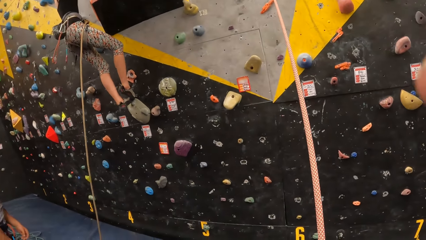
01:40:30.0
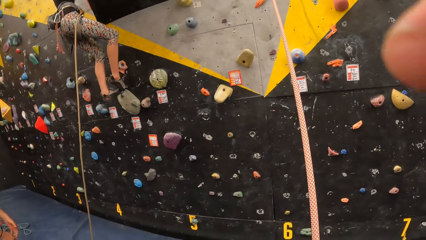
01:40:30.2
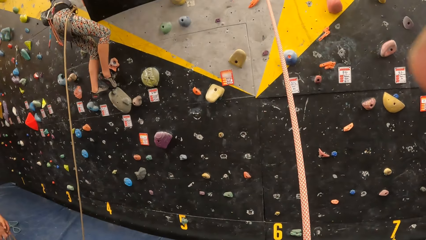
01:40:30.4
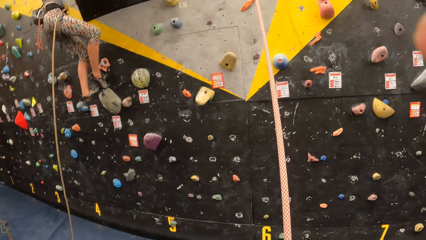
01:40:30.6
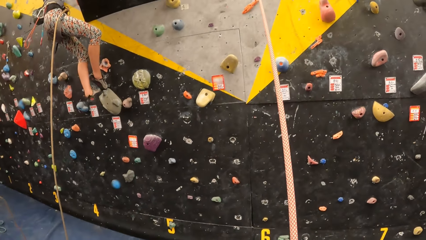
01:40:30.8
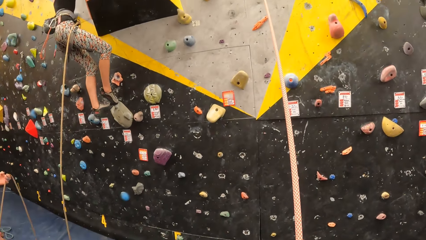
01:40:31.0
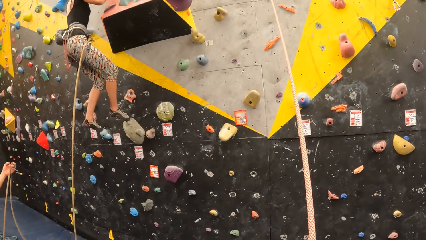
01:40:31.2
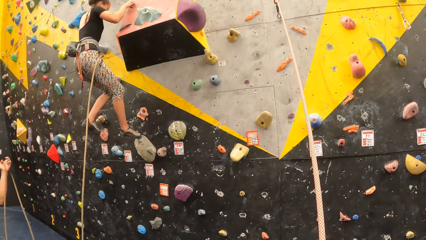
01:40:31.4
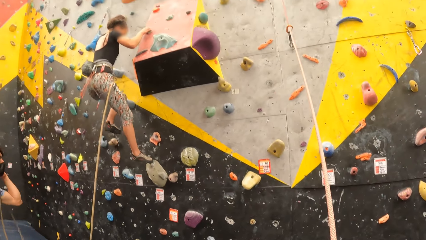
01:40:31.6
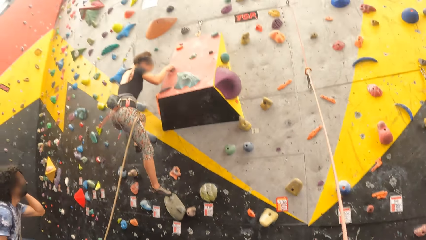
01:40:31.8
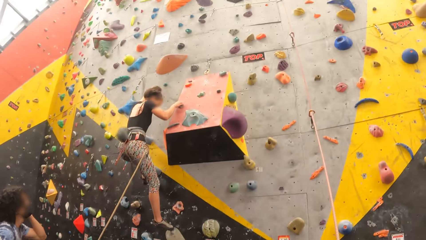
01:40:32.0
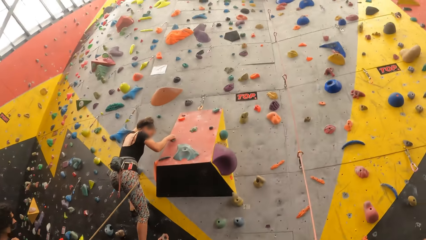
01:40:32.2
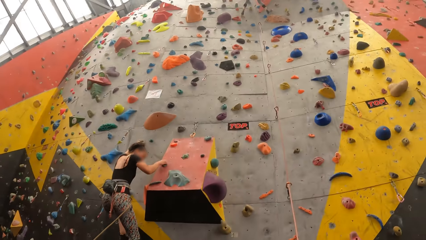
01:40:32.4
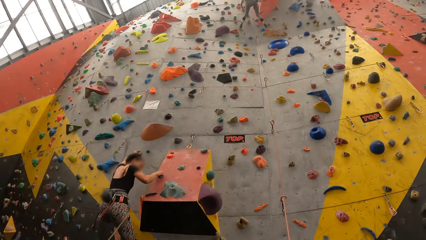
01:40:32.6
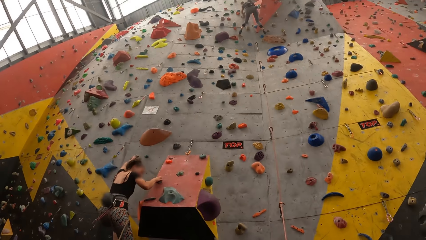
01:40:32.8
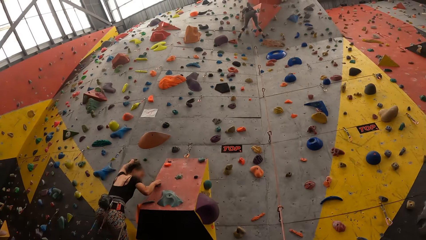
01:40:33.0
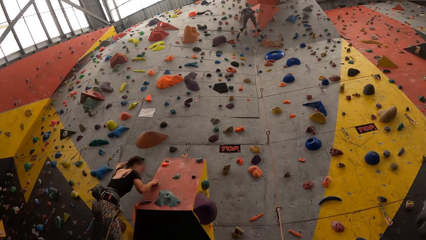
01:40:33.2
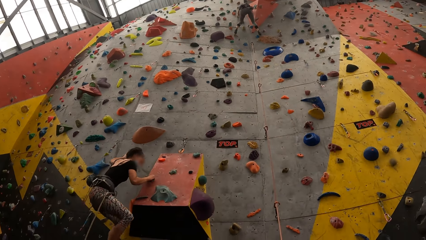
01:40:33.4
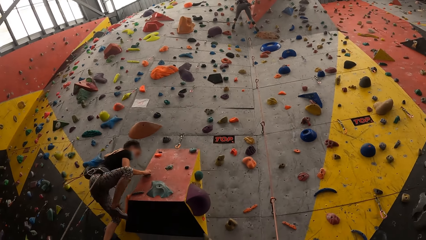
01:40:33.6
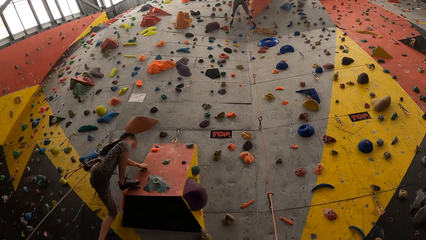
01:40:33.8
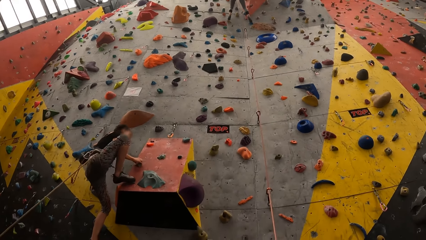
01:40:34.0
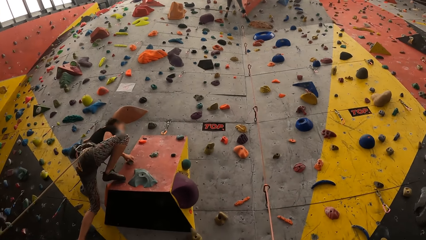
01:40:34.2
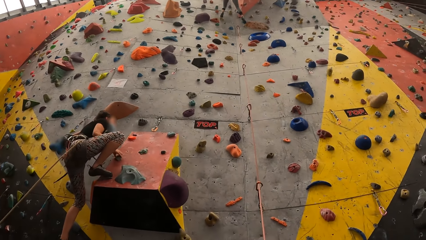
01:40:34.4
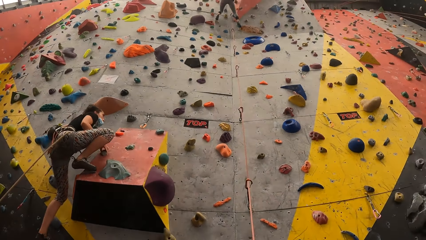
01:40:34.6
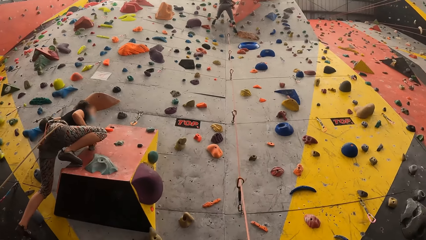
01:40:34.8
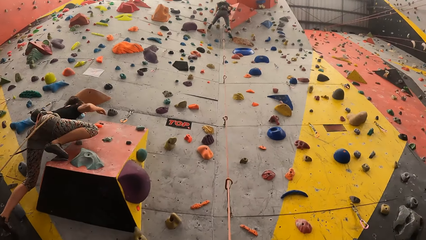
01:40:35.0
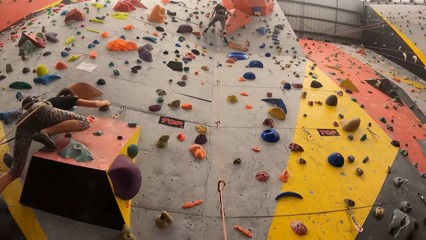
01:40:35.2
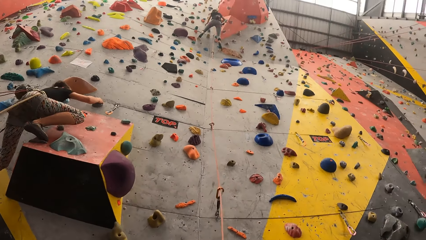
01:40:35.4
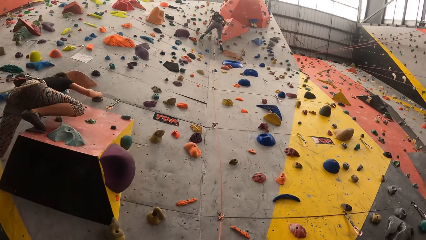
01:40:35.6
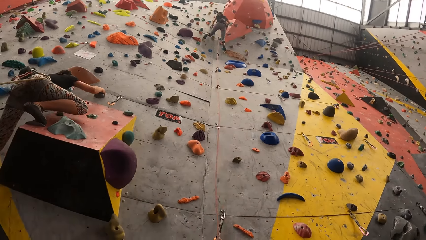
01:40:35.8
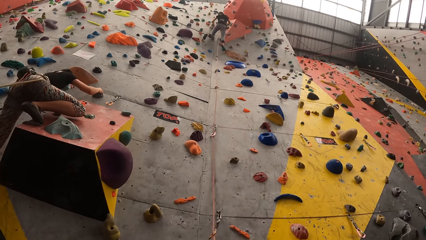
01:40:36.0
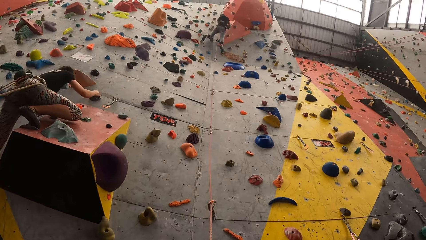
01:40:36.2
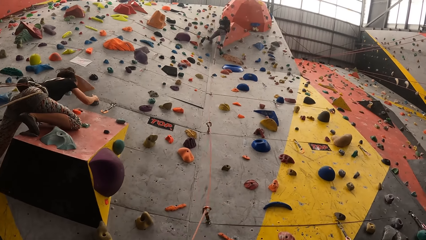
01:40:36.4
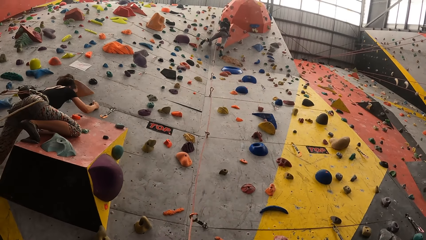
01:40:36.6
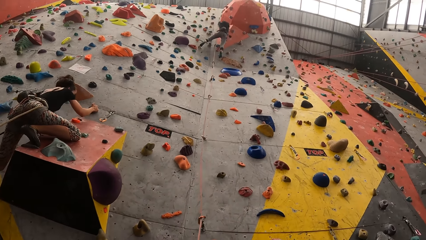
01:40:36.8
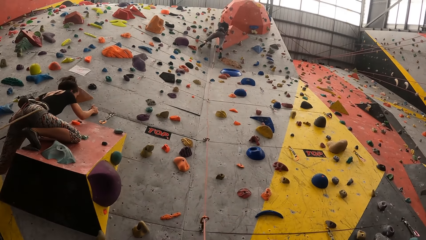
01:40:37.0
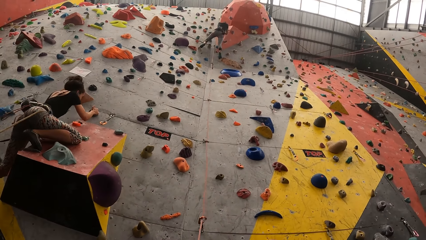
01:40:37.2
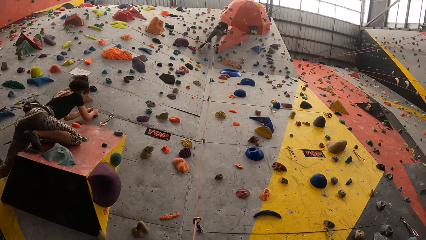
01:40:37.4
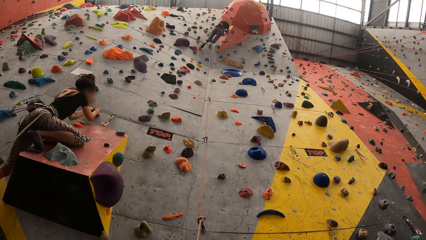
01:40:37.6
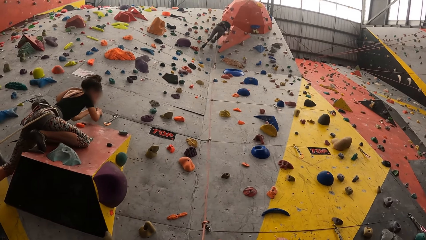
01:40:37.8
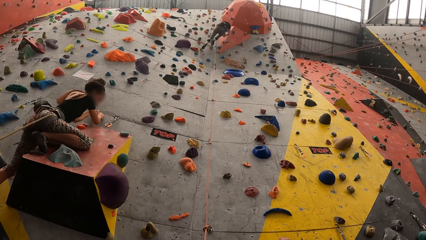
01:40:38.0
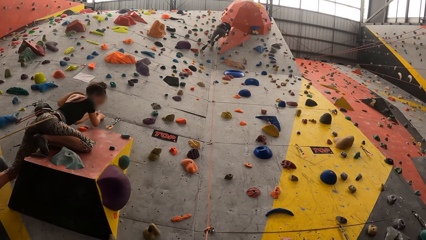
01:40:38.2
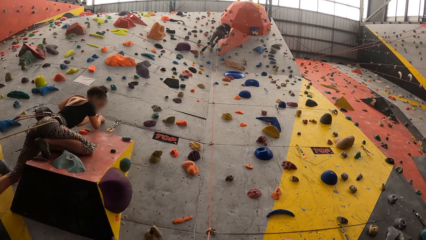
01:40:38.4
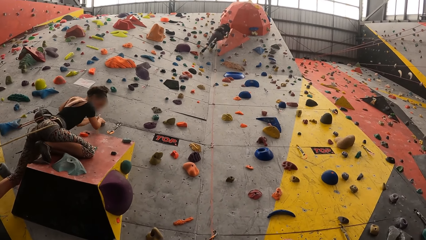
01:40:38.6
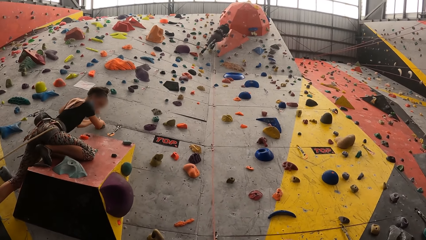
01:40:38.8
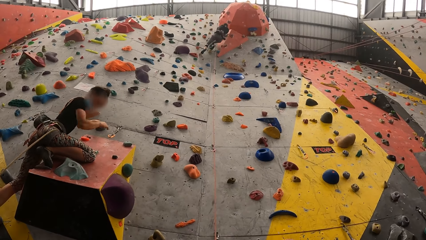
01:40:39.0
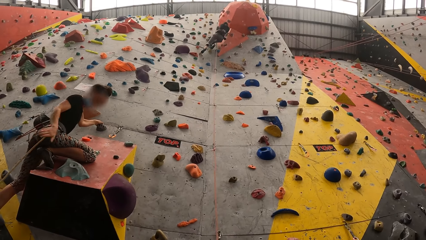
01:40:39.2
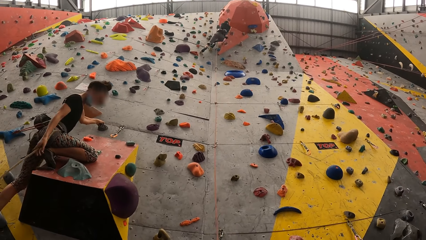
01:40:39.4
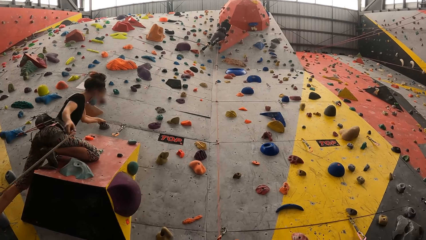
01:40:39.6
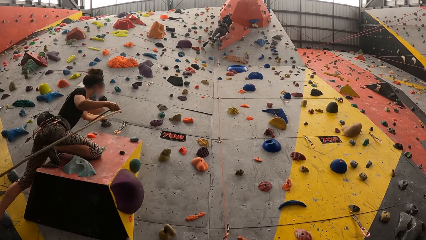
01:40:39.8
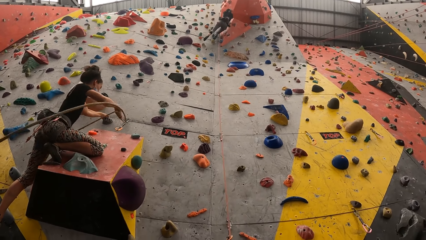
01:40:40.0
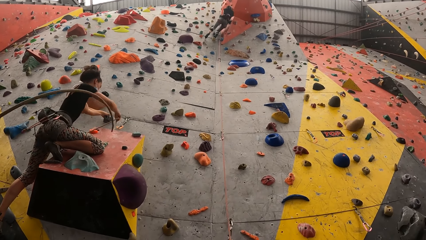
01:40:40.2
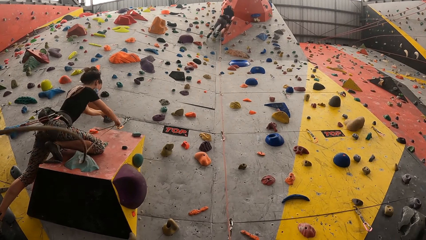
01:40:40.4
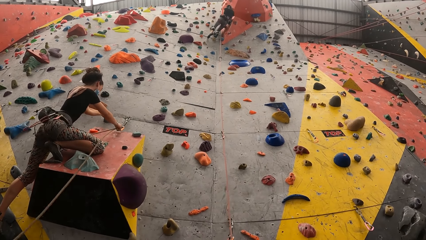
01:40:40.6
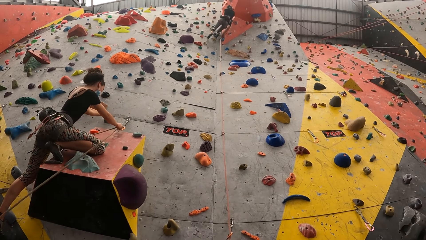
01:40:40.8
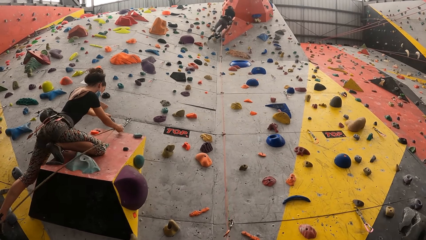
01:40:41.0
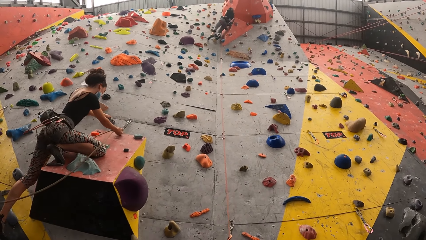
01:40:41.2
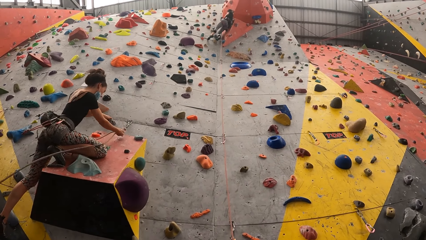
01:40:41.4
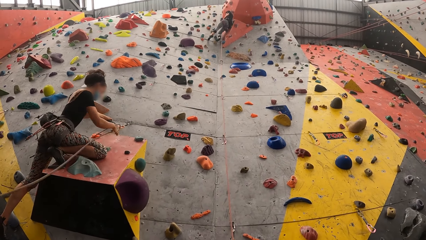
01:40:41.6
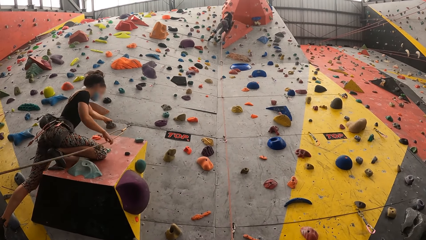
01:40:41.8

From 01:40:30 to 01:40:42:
The camera wearer uses gestures with his left hand. He looks up the bouldering wall. He looks at the wall.

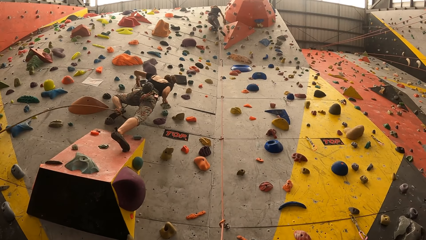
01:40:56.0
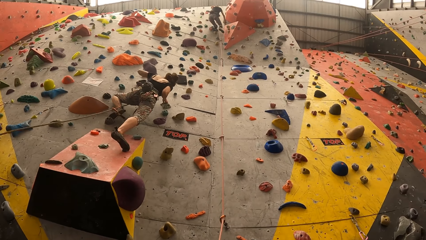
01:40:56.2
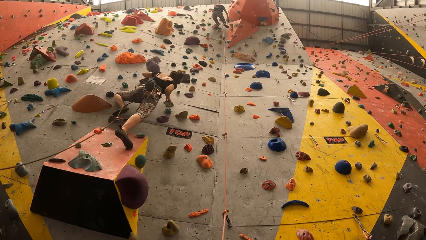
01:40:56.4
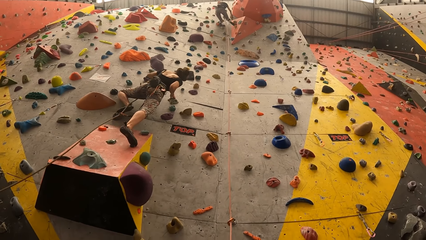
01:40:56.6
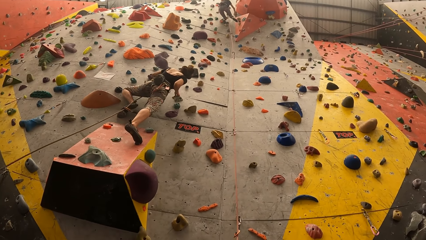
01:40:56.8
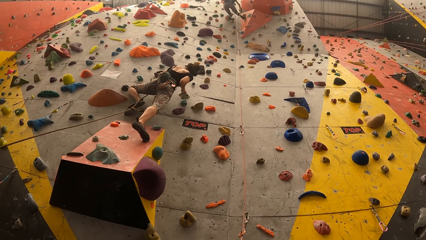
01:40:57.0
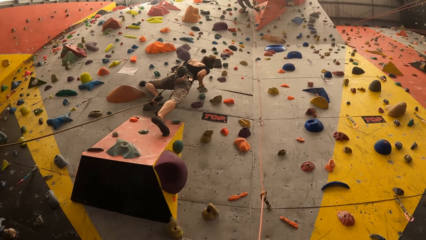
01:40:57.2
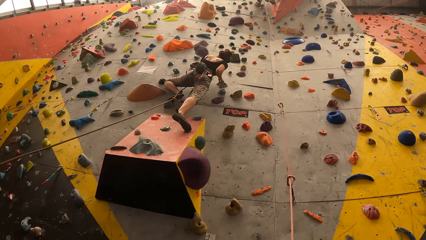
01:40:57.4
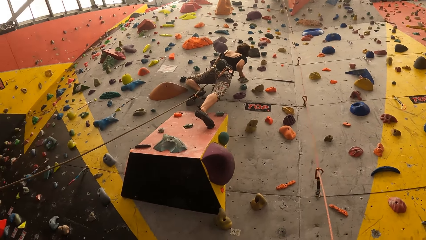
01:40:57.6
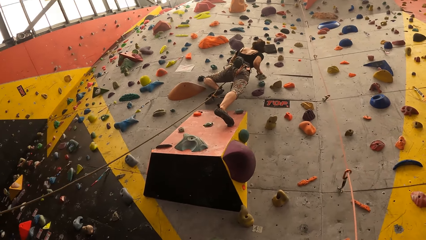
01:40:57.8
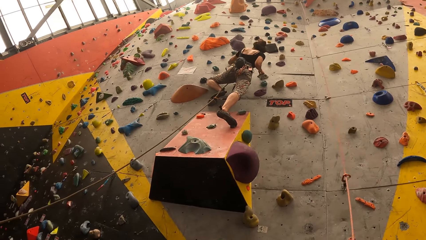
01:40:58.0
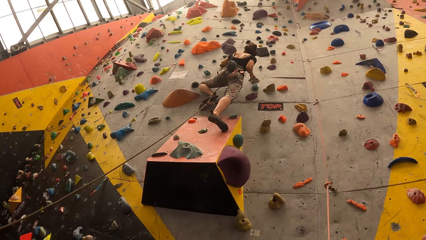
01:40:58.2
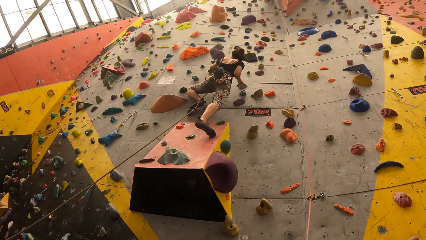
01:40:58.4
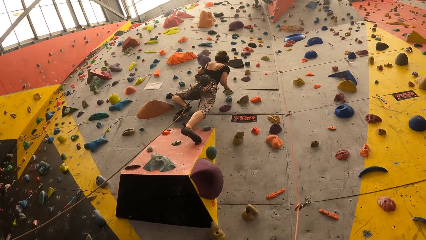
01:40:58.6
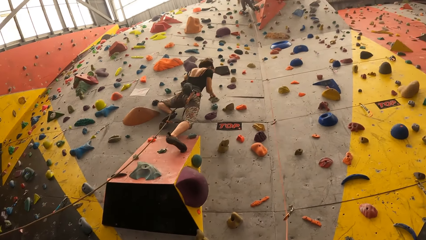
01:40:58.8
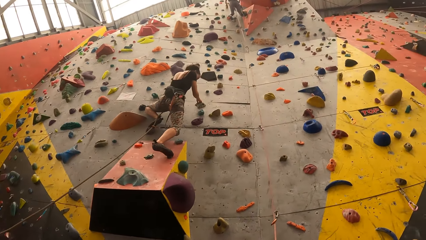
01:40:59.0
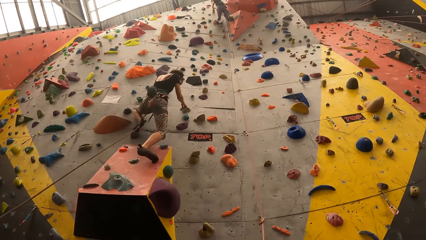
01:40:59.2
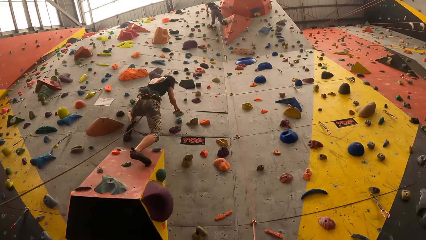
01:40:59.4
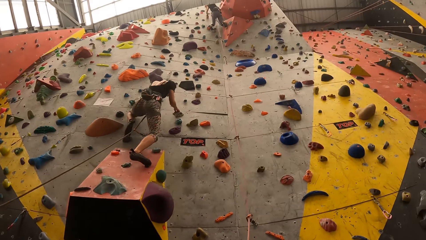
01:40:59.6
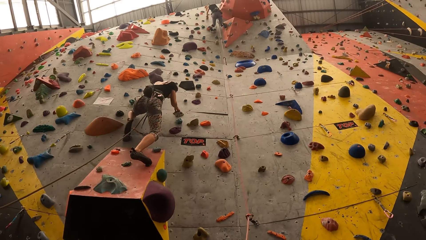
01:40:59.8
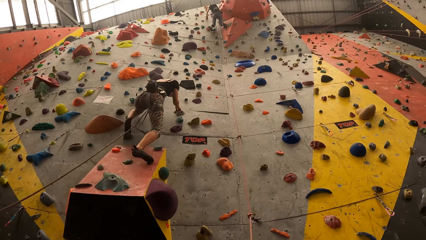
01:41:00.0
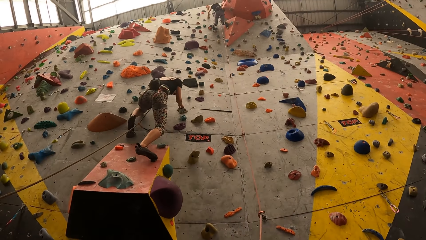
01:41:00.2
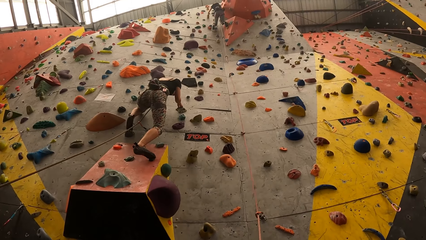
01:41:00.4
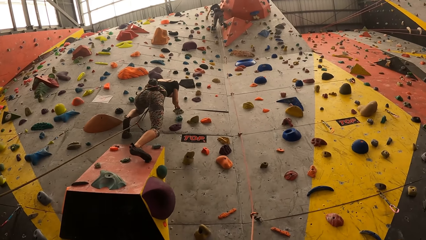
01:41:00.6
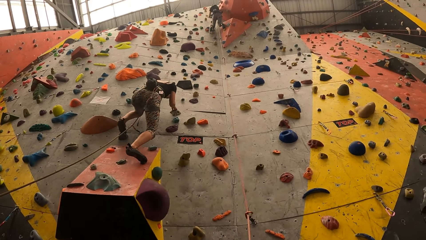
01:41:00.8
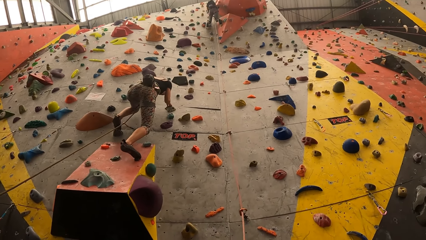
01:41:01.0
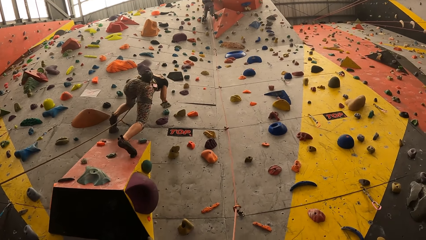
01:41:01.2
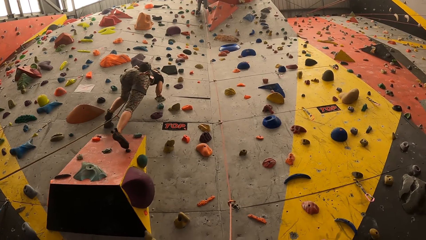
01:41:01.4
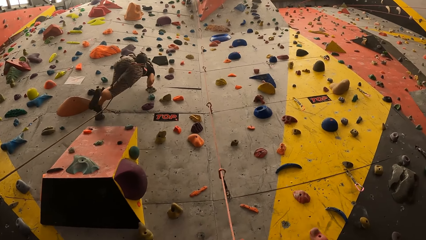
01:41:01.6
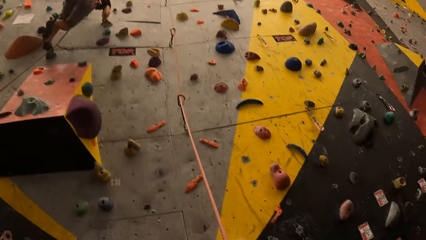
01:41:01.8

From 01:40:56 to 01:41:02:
The camera wearer looks left. They look up the bouldering wall.
